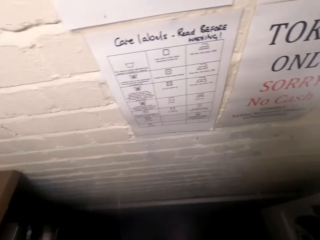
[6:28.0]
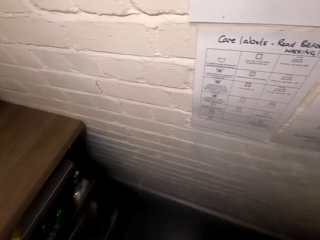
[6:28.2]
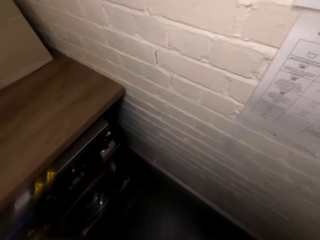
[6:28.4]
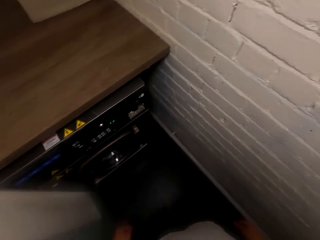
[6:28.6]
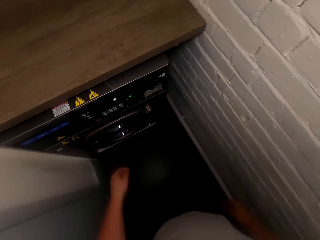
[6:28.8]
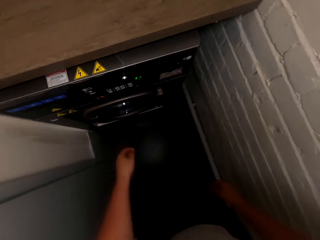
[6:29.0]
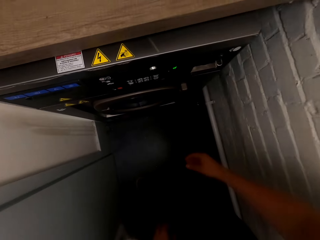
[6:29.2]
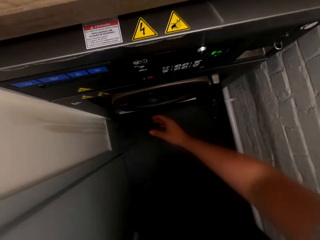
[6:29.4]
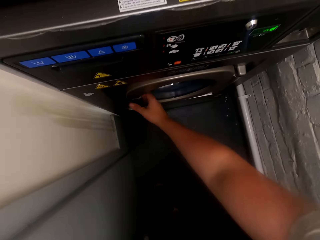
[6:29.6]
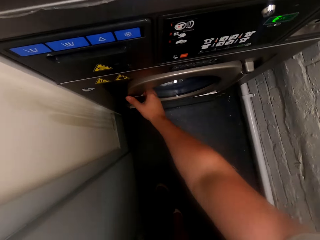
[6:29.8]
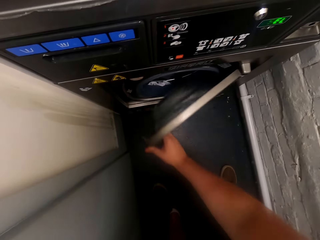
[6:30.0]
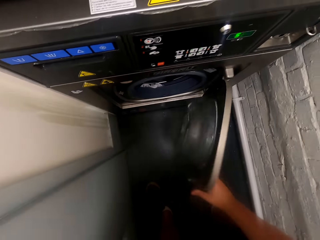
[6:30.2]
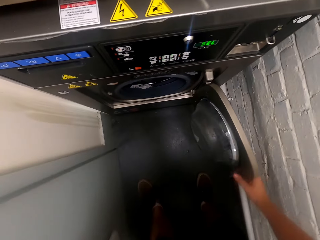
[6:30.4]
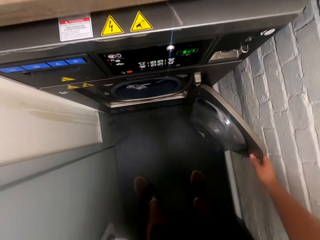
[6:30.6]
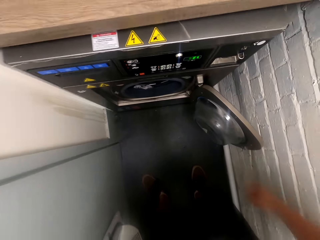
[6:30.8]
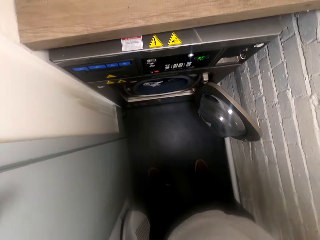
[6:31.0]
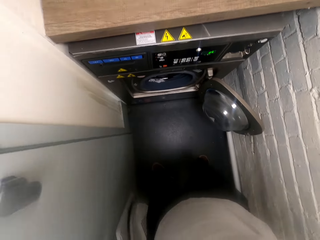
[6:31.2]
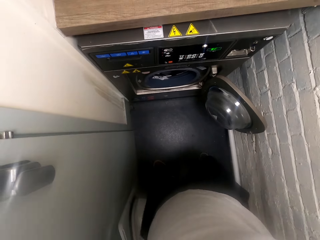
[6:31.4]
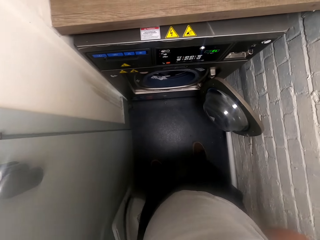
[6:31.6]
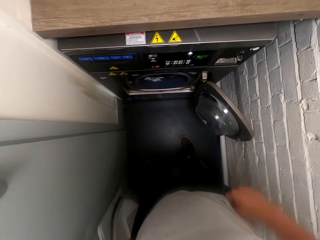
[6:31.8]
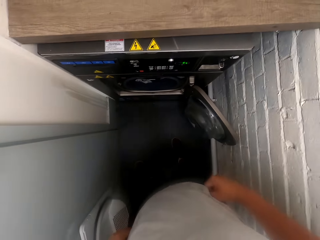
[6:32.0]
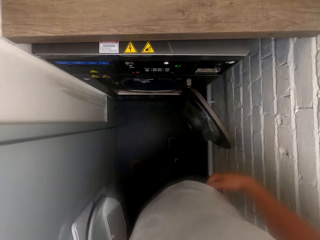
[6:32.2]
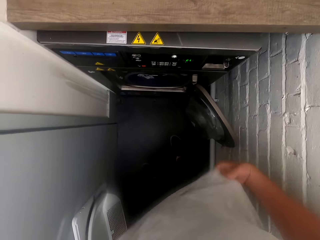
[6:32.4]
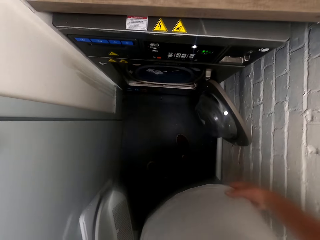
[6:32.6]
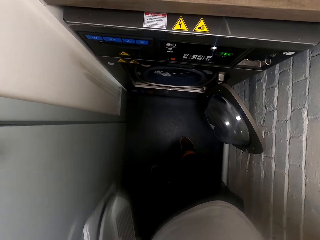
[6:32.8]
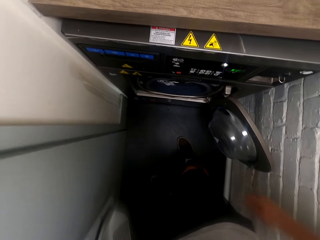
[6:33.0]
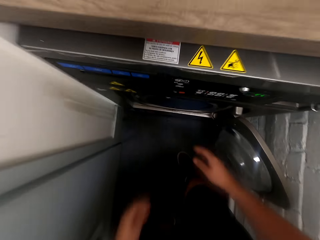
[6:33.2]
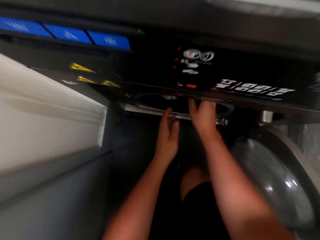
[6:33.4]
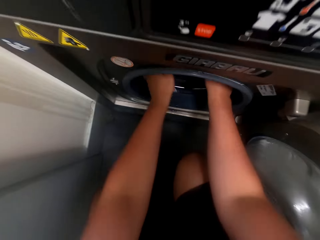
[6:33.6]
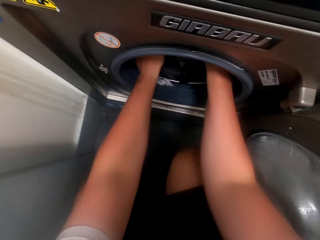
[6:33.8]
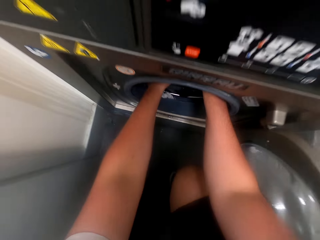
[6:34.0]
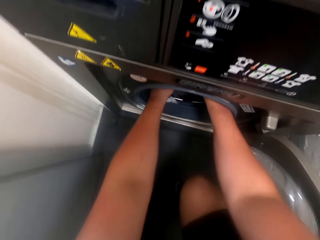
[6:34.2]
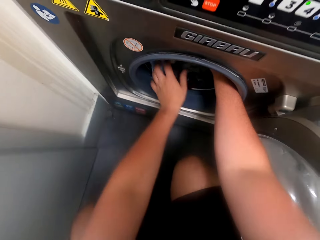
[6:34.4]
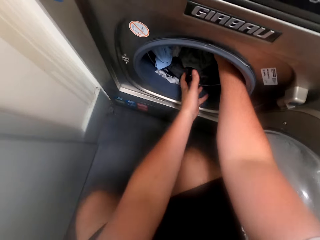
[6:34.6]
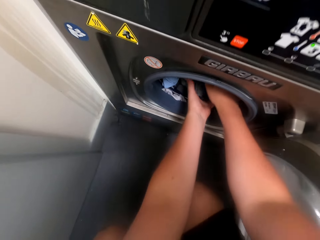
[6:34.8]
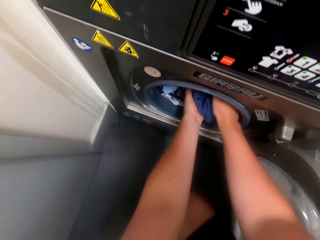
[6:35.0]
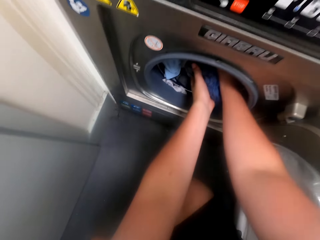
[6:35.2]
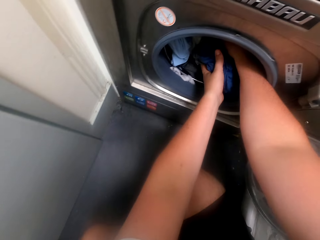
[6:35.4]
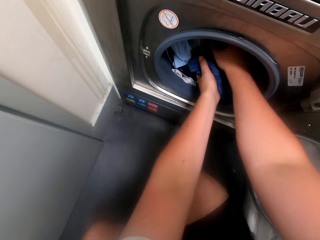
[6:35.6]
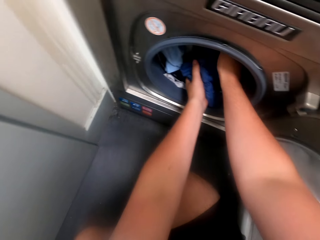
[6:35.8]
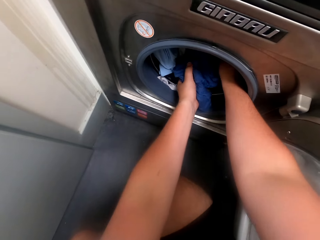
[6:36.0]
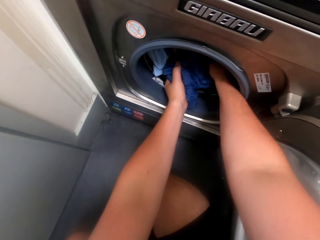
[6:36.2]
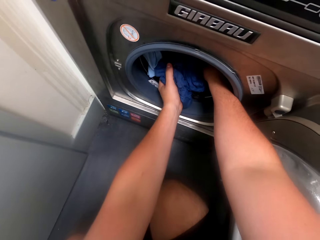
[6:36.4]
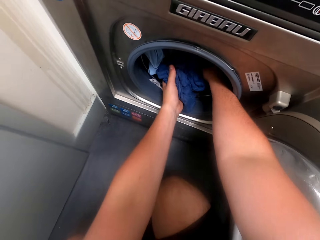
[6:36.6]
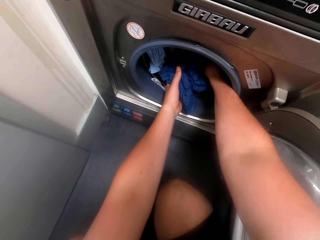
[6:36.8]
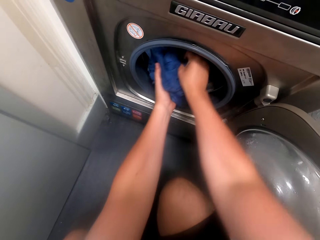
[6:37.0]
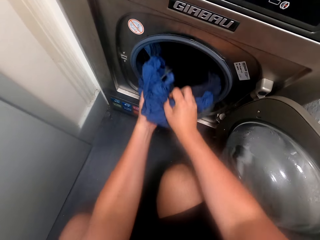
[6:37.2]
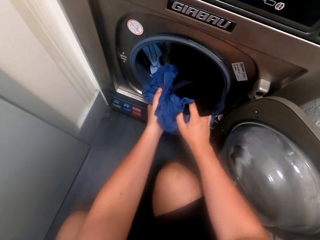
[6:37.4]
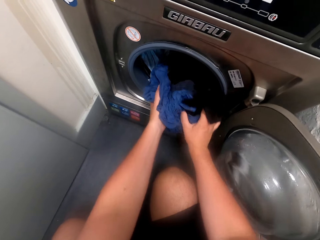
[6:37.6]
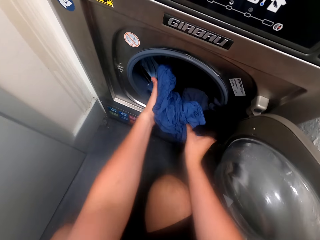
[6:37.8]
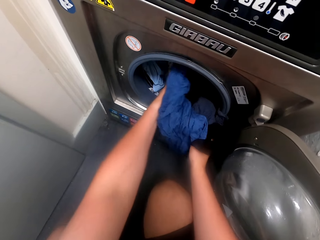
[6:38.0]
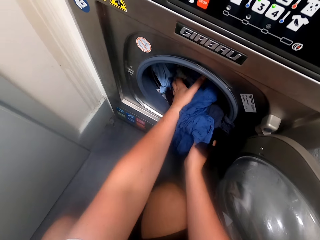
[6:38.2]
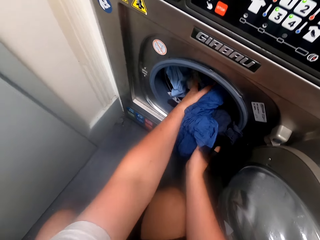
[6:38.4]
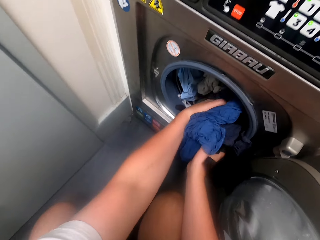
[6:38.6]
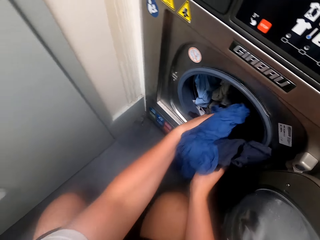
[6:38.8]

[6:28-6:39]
The camera wearer moves in the corridor. He turns around. He opens the washing machine. He adjusts his cloth. He takes clothes. He removes the clothes inside the washing machine.

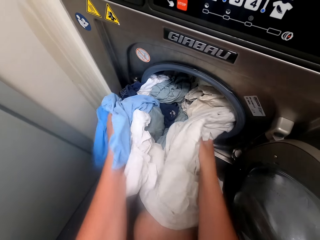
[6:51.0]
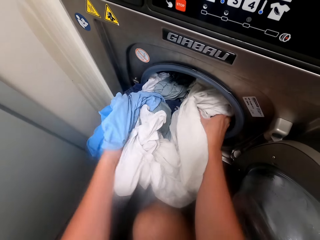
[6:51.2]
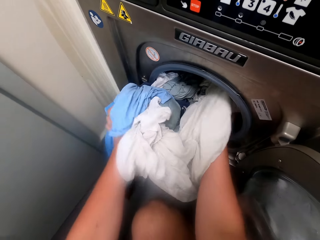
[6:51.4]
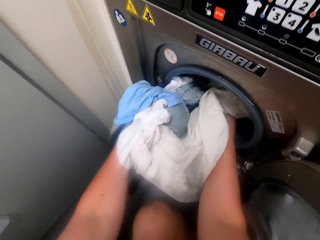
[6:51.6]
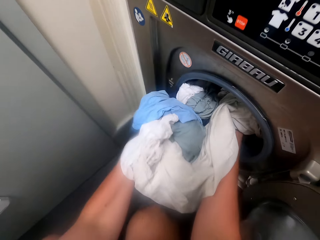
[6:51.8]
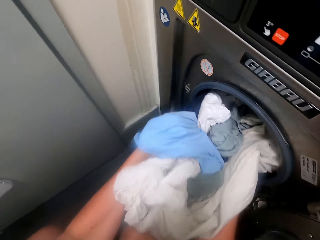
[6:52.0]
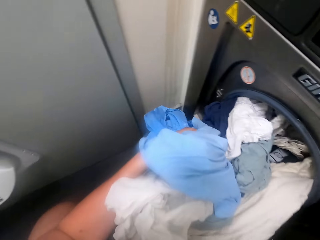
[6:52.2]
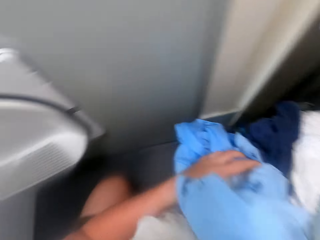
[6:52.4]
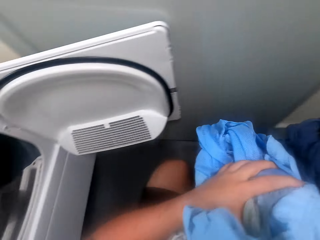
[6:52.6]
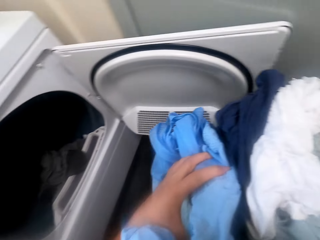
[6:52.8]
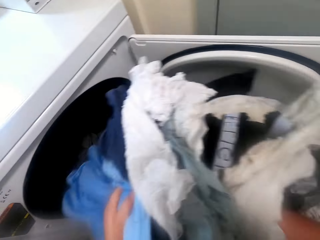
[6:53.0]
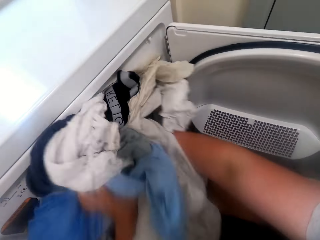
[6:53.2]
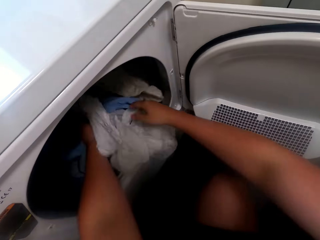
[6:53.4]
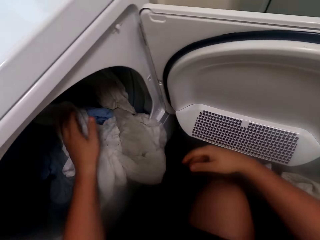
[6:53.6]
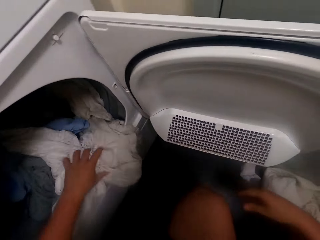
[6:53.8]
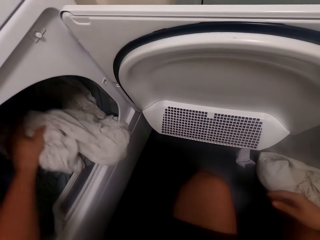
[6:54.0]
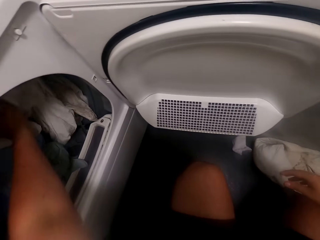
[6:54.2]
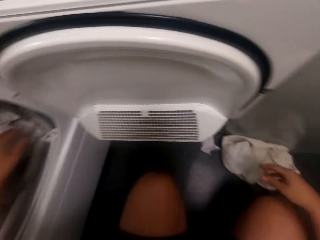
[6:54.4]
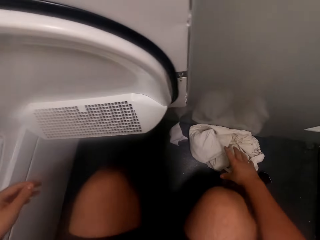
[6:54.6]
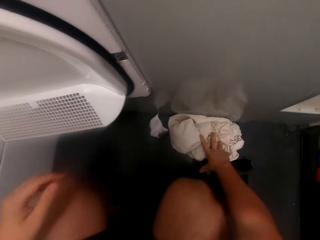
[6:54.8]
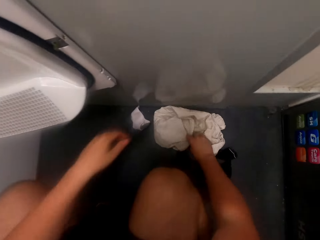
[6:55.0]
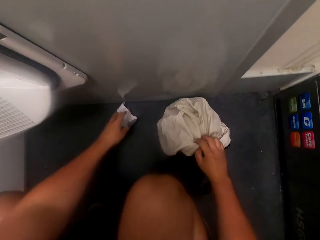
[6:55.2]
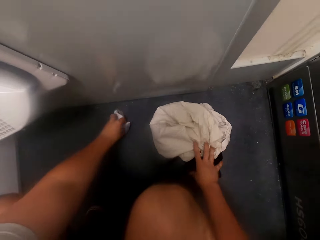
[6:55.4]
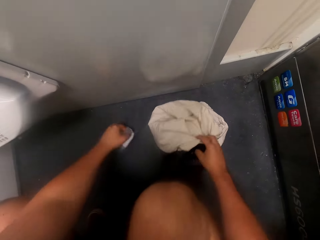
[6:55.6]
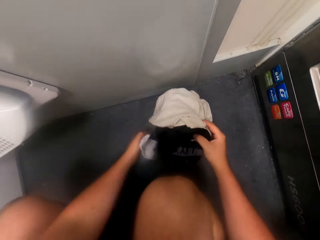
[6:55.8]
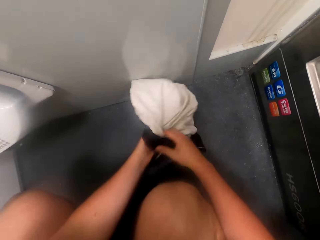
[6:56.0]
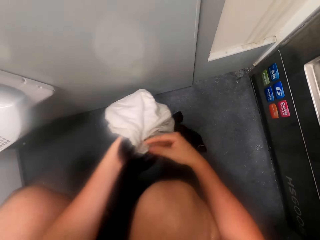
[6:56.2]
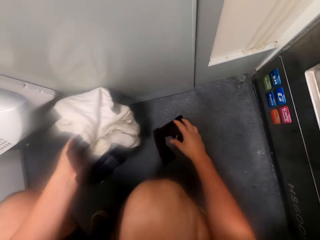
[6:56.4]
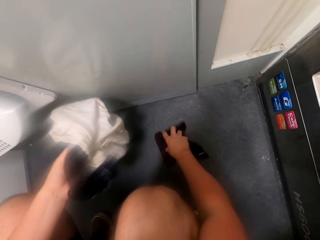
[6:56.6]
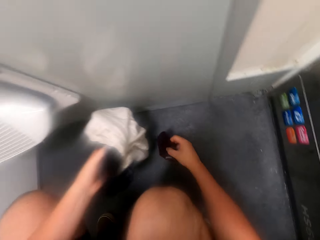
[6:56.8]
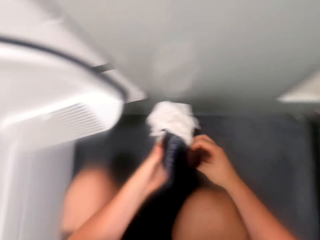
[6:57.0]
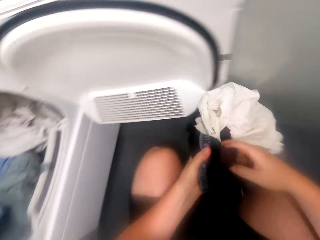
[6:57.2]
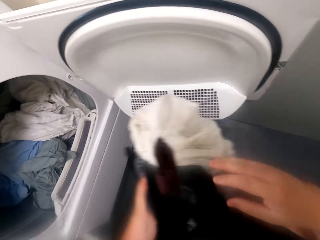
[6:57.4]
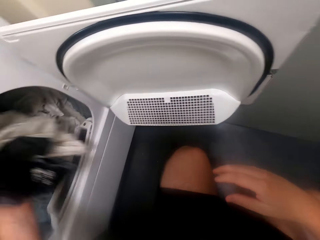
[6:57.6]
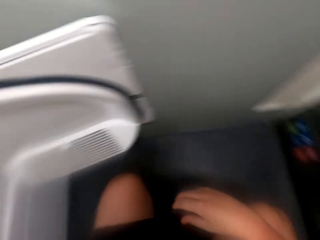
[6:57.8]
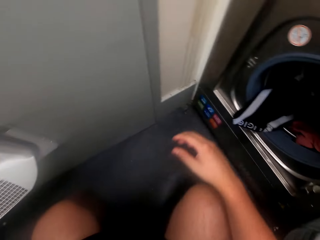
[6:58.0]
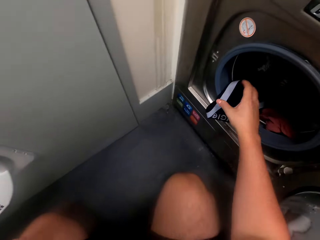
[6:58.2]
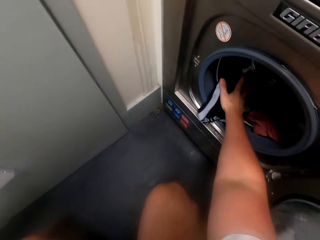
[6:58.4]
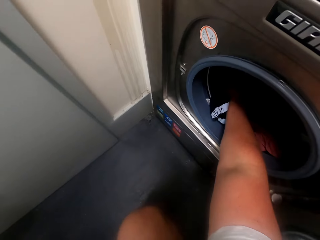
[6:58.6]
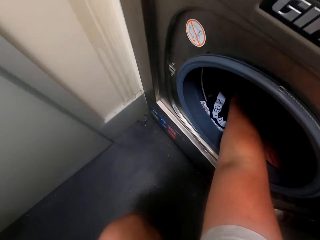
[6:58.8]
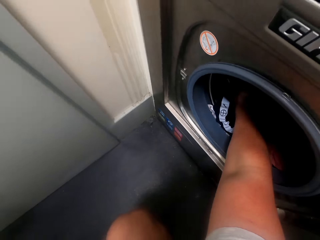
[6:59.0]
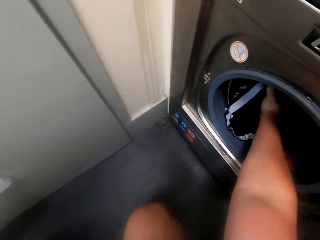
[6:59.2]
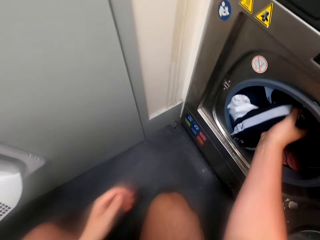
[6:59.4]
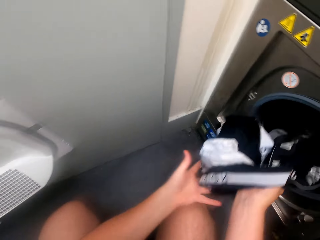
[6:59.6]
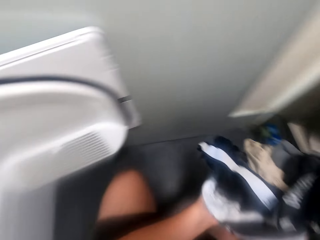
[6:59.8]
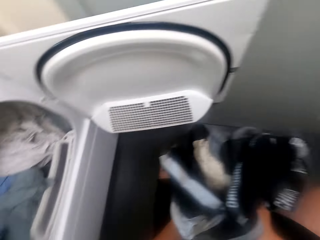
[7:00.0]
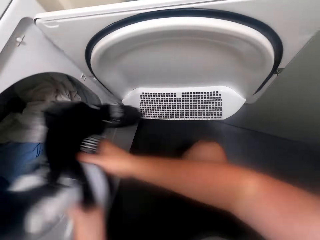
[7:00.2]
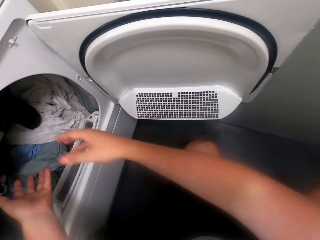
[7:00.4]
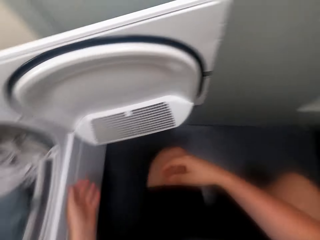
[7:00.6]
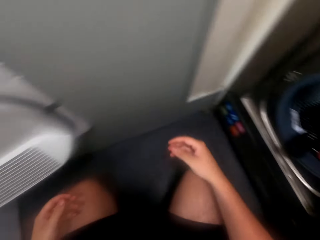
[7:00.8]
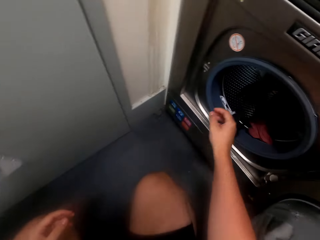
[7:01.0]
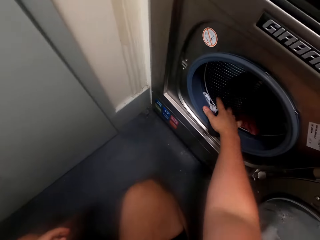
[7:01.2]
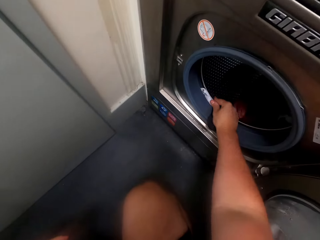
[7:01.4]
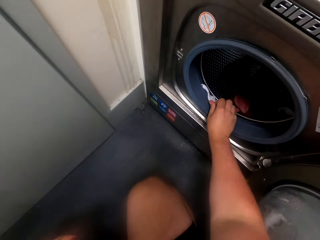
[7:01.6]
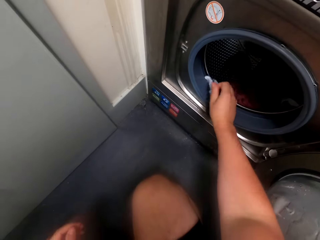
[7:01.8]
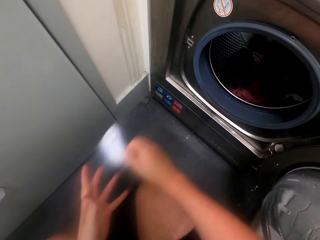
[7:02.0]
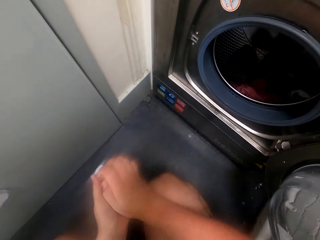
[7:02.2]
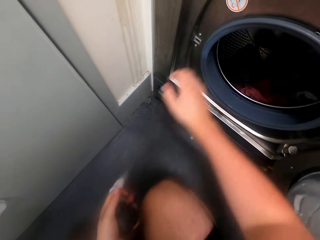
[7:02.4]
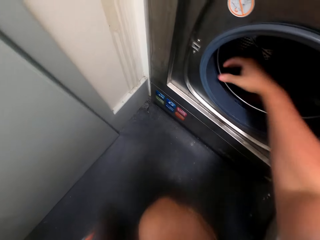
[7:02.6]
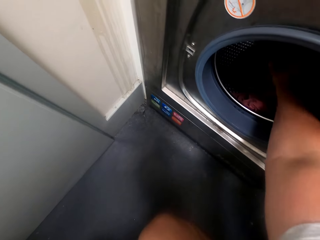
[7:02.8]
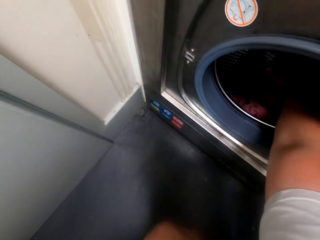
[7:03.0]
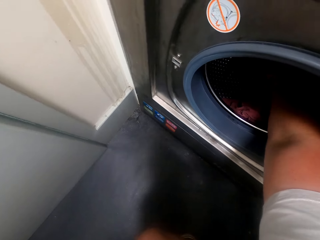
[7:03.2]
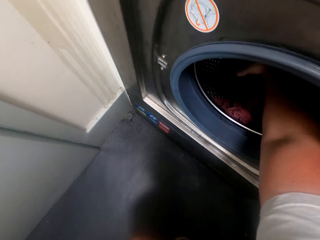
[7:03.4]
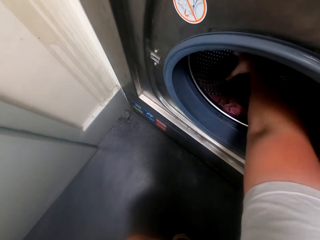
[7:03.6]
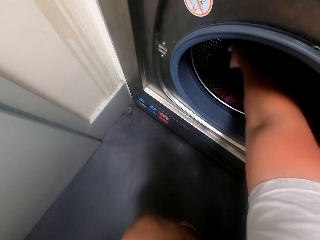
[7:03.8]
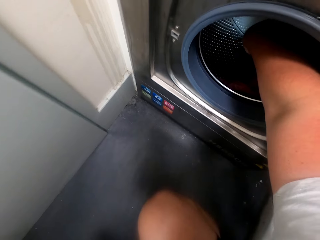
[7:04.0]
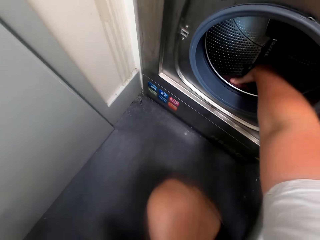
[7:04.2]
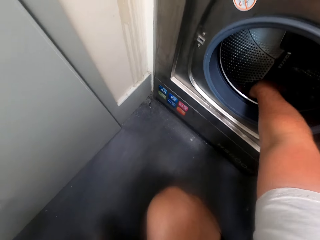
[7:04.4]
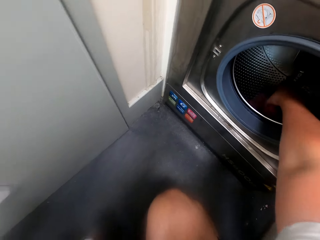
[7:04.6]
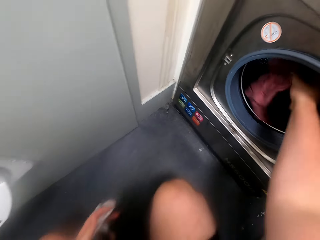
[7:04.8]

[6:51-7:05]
The camera wearer removes clothes inside the washing machine. They put the clothes in the drying machine. They pick up the clothes on the floor. They put the clothes in the drying machine. They remove the clothes inside the washing machine. They take the clothes from the right hand. They put the clothes in the drying machine. They take a sock. They put the sock on the left hand. They pick up the clothes.
